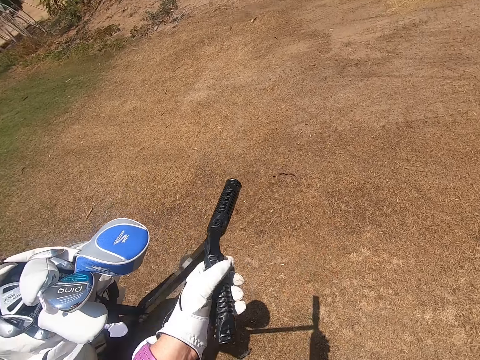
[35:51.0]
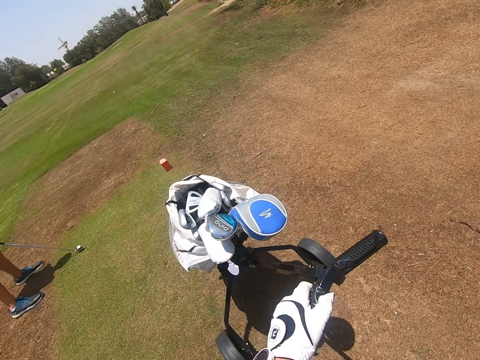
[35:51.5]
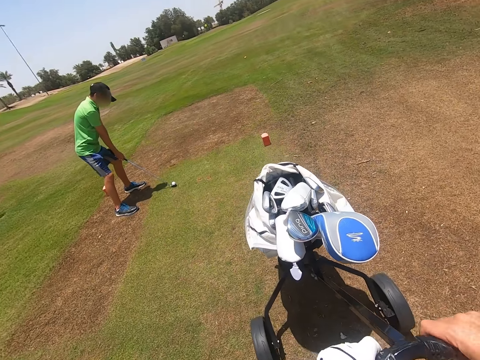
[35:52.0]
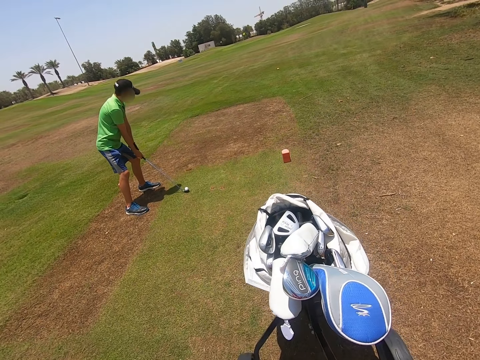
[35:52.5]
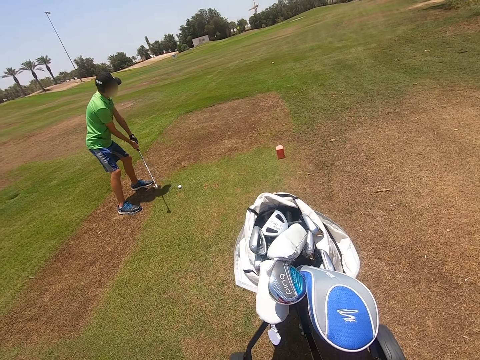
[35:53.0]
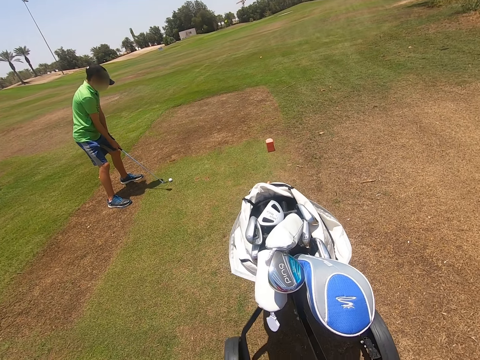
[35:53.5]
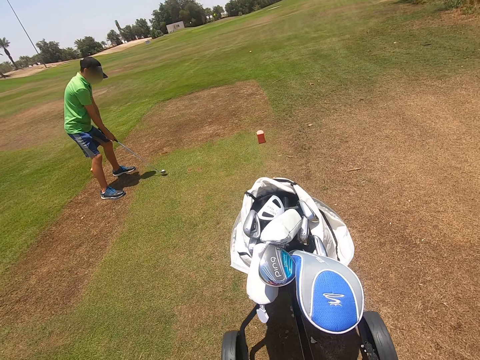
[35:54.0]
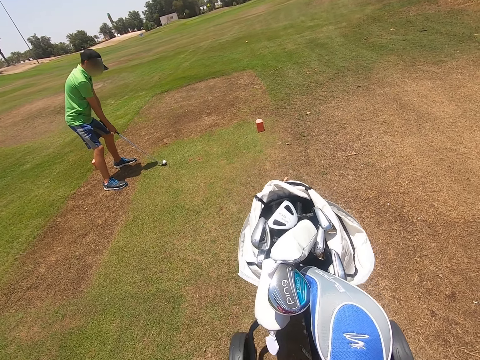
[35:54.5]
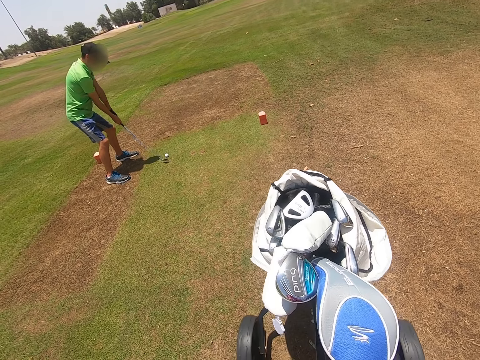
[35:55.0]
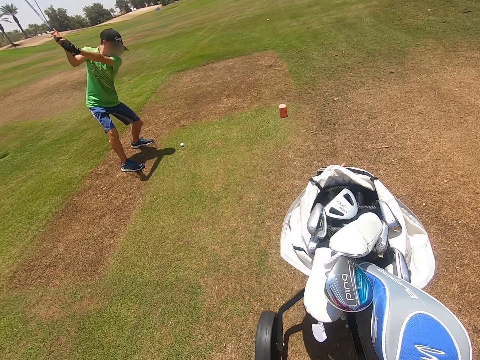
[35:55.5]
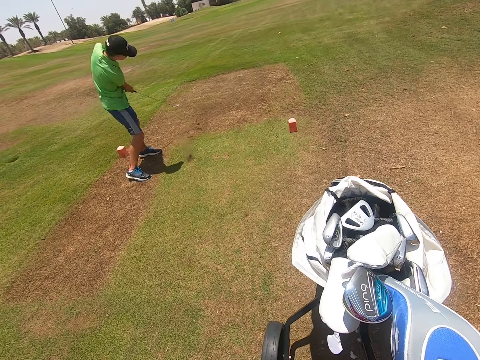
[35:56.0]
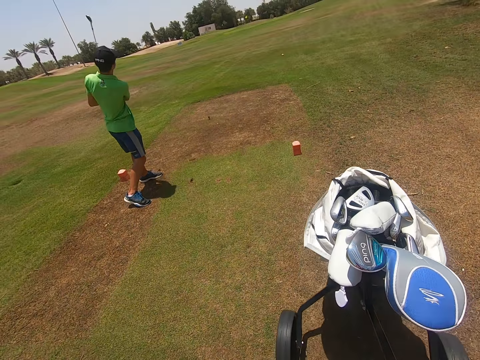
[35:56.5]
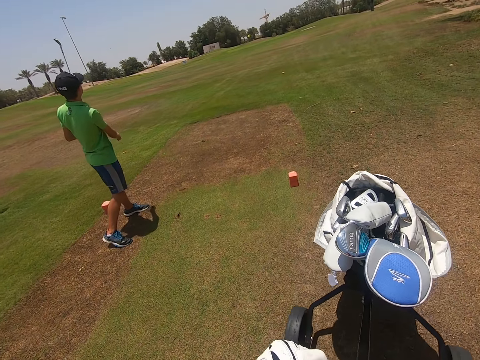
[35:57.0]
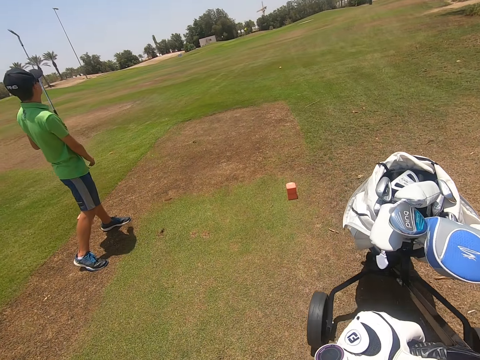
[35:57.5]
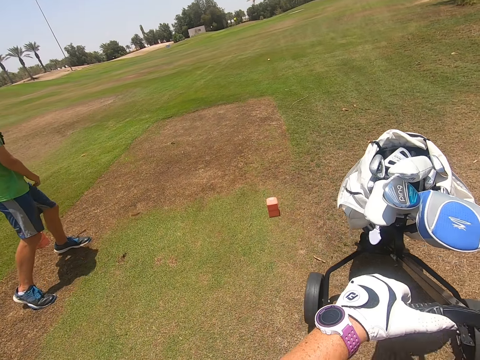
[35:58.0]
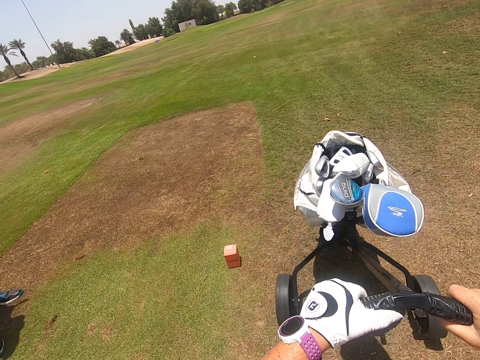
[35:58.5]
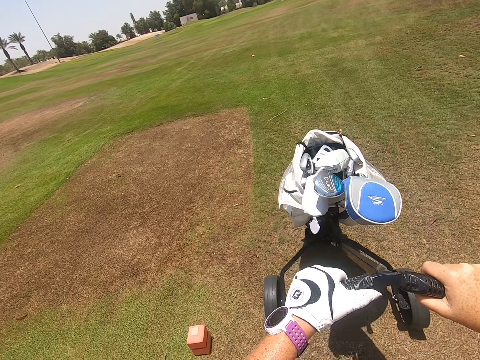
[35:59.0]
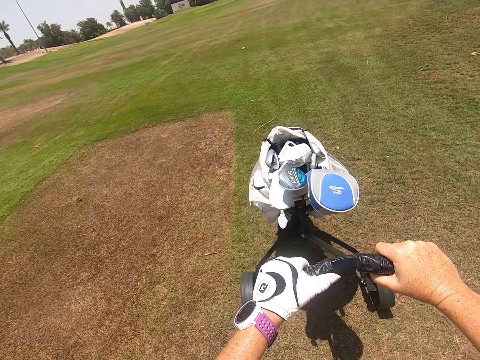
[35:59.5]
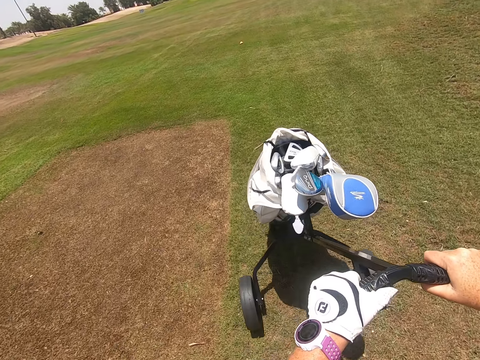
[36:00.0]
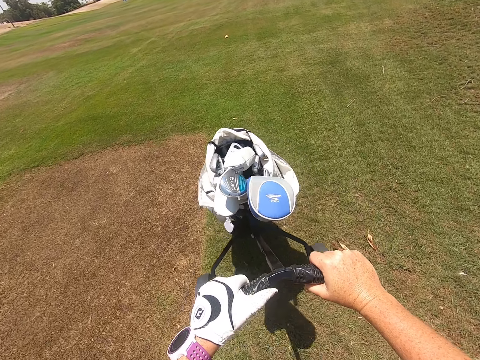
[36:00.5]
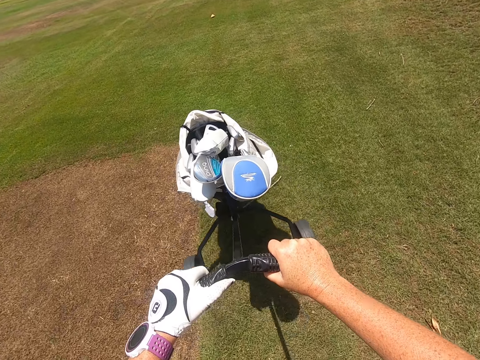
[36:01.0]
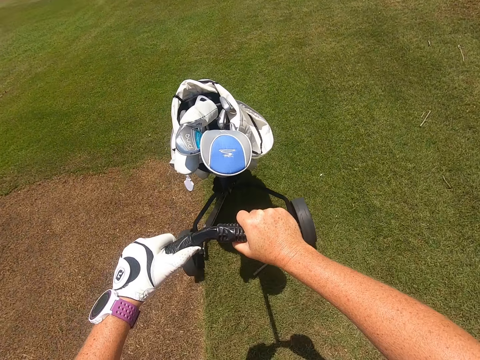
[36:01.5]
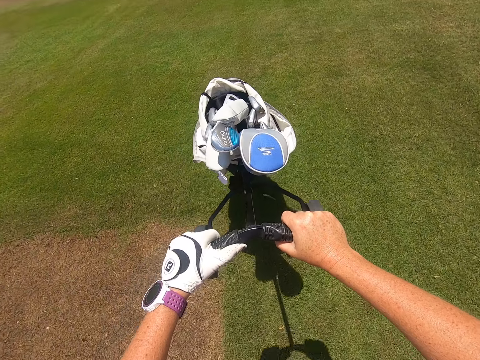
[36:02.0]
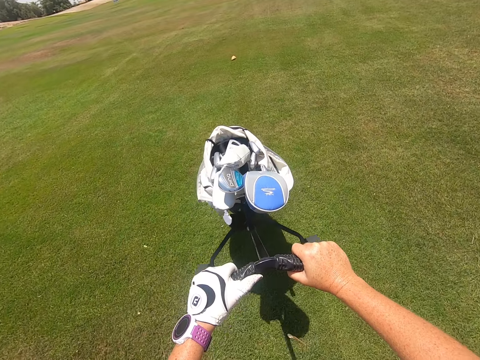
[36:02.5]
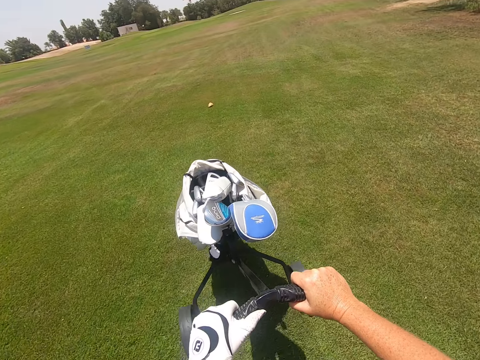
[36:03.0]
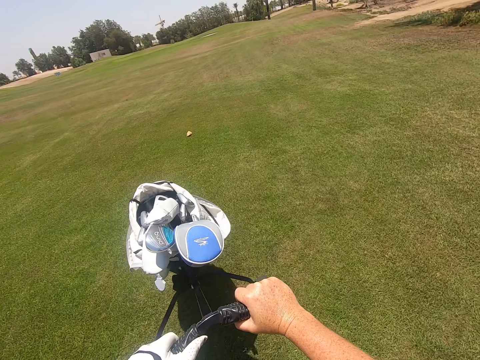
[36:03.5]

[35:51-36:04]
The camera wearer pulls a golf cart or golf trolley. They push the golf cart. A person plays golf with a hockey stick. The camera wearer moves the golf trolley.

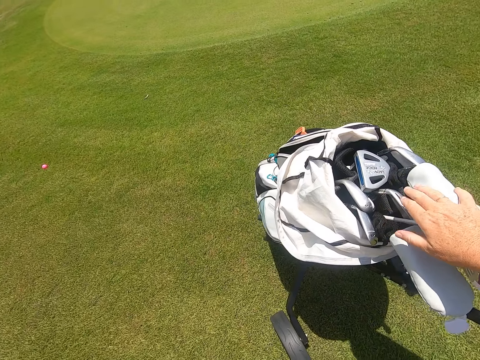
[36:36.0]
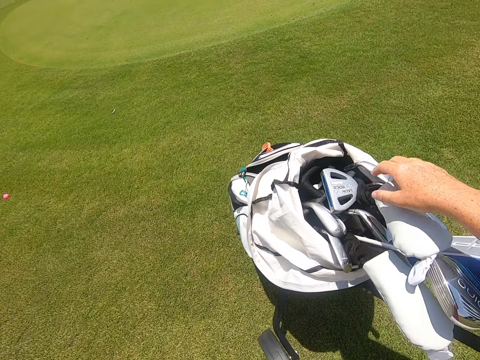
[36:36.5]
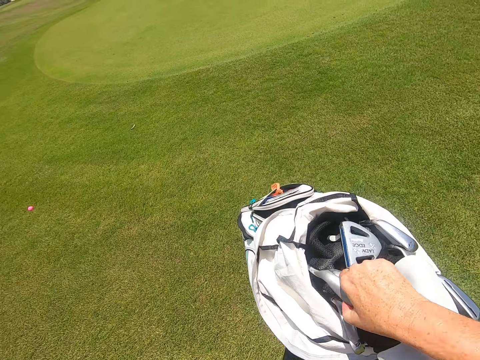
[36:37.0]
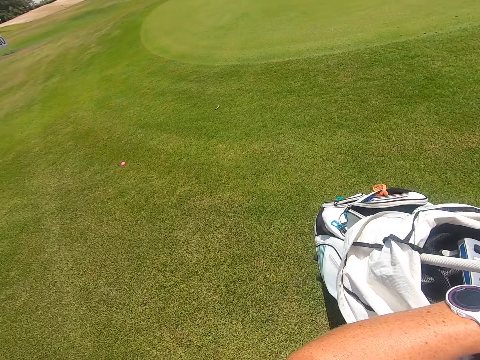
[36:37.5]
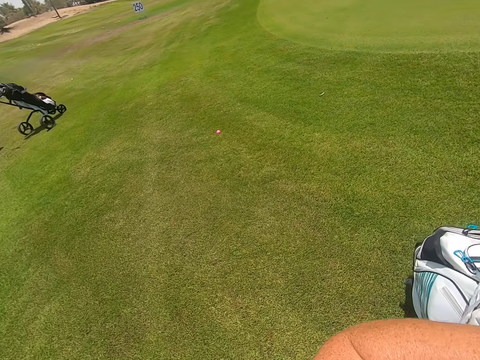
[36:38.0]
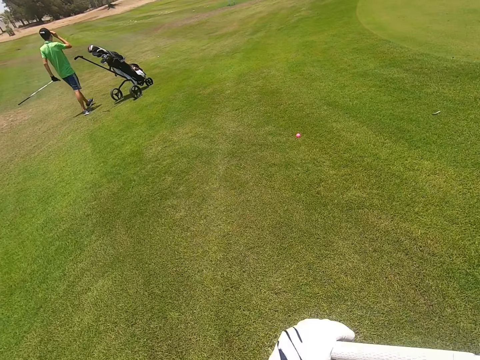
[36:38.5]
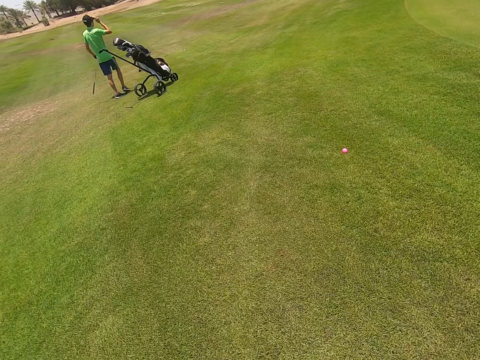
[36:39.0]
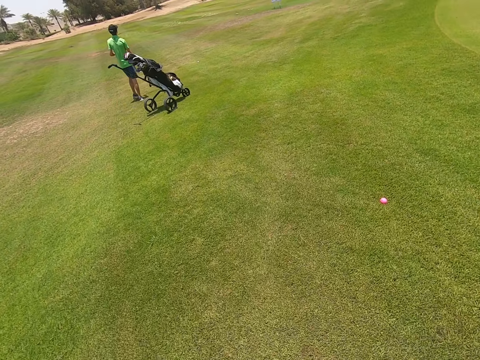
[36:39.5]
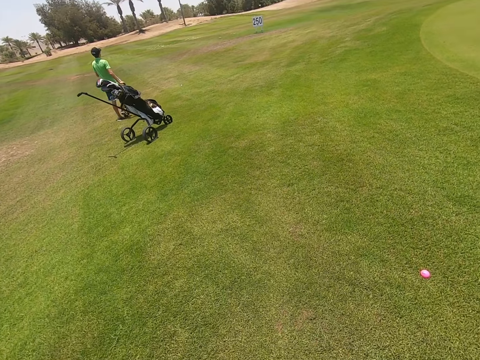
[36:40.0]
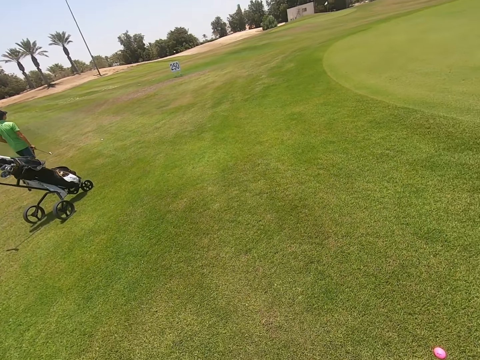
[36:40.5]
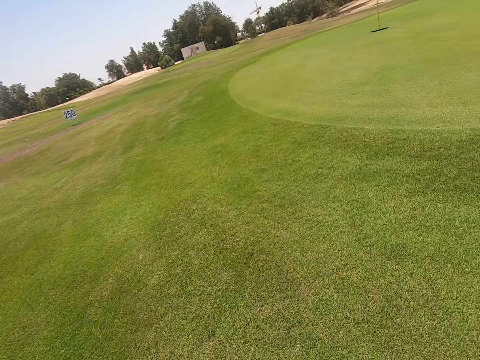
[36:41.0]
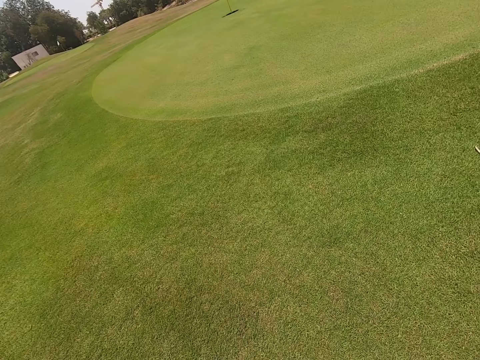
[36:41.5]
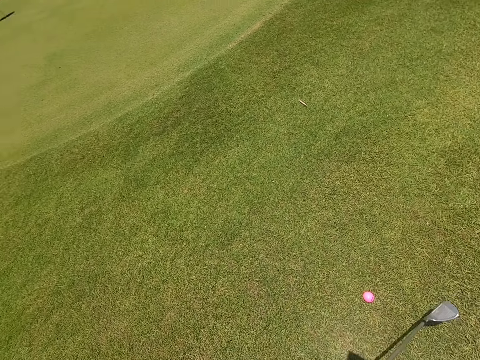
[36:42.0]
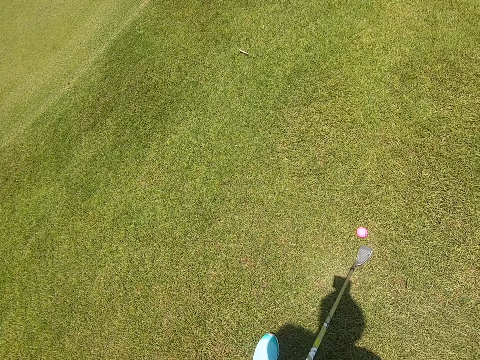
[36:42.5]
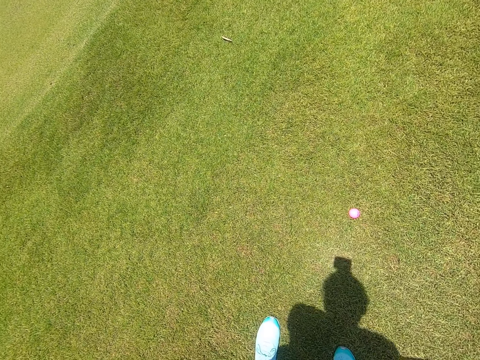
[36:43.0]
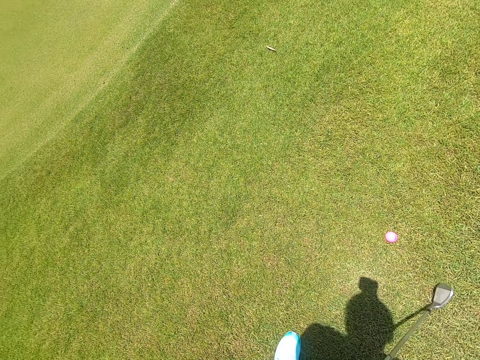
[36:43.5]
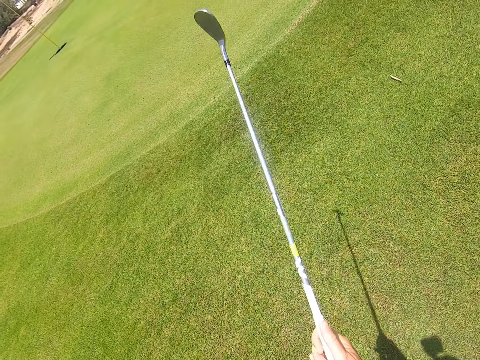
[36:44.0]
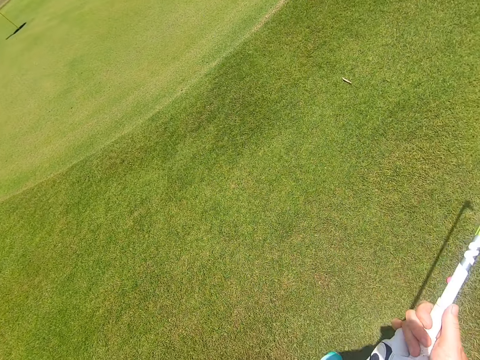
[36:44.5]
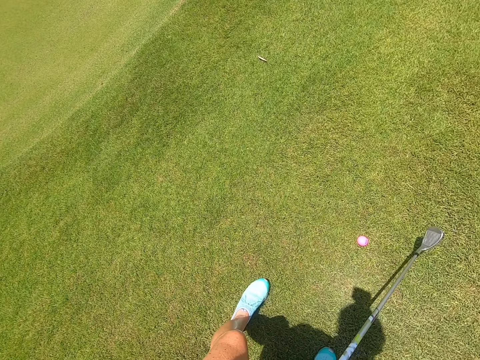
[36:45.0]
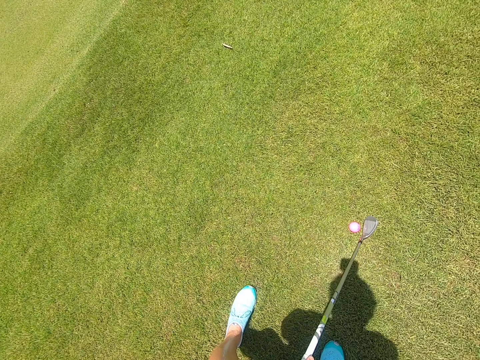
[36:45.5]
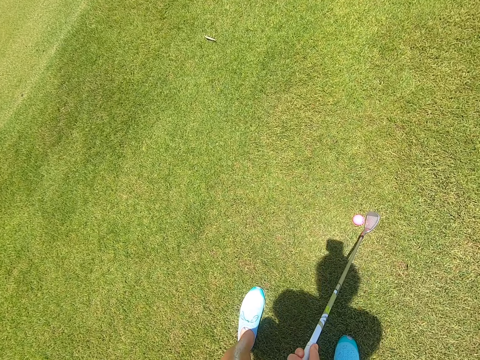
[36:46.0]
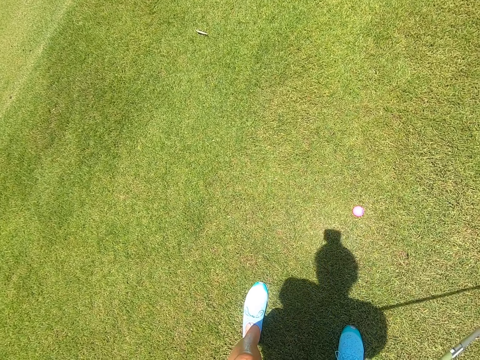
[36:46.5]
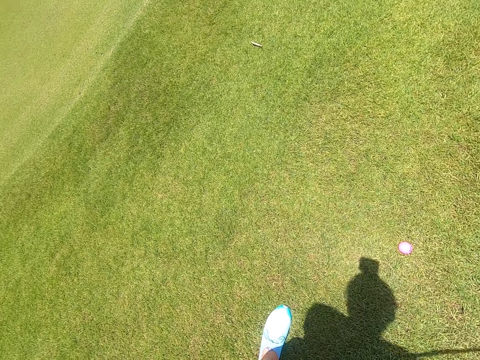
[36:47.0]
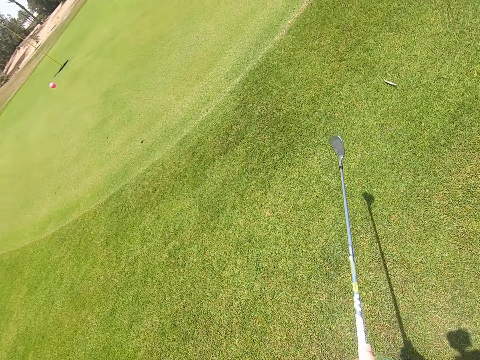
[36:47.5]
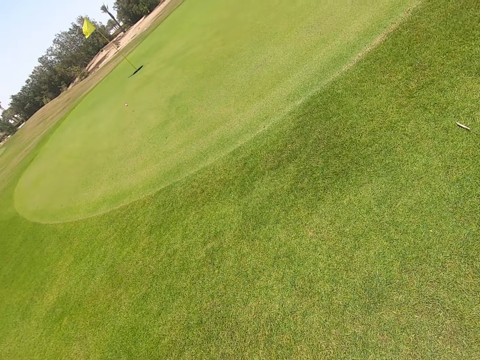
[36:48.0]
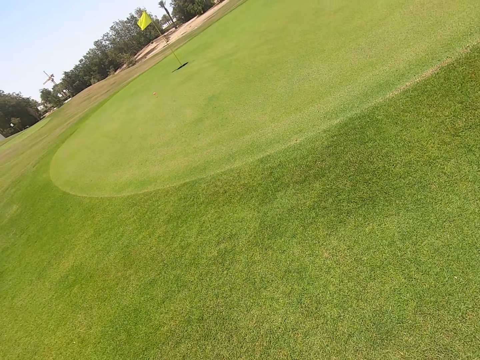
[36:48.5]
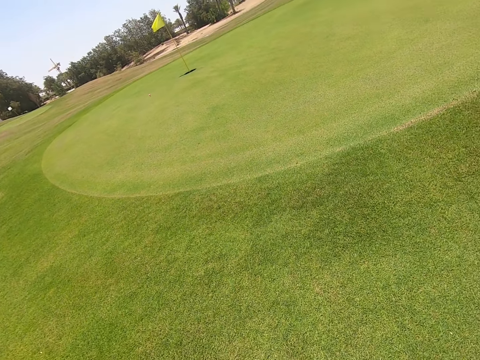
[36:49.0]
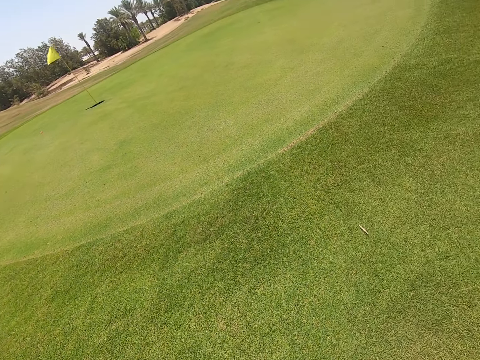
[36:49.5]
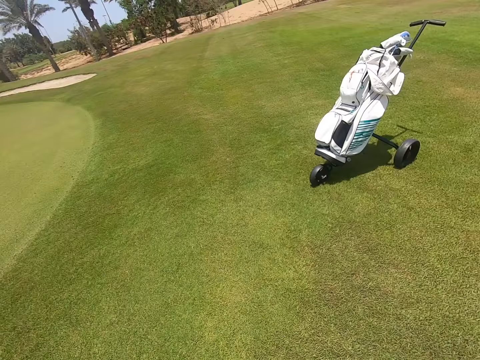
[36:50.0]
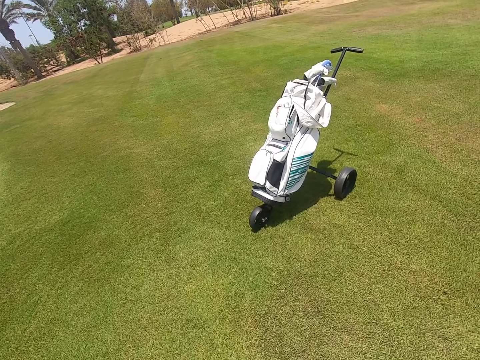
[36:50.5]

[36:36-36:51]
The camera wearer takes a hockey stick or golf club from the golf trolley. They walk. A person walks on the field. The camera wearer stands, plays golf with the hockey stick, swings the golf club and hits golf.
